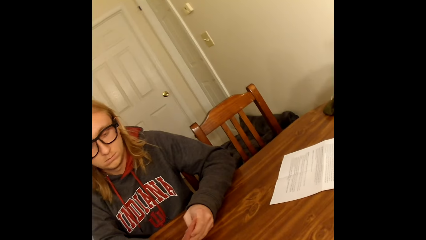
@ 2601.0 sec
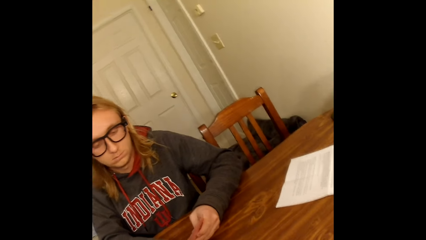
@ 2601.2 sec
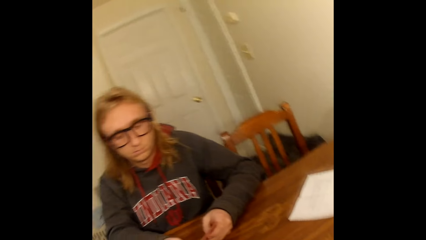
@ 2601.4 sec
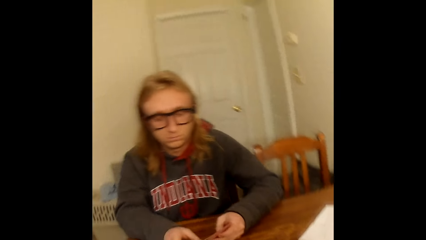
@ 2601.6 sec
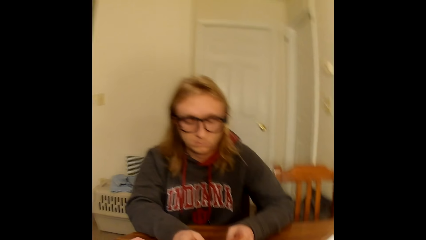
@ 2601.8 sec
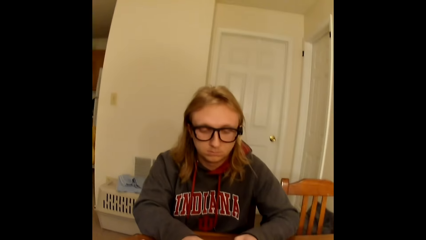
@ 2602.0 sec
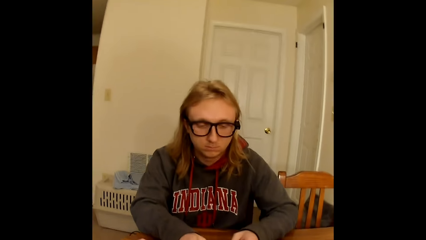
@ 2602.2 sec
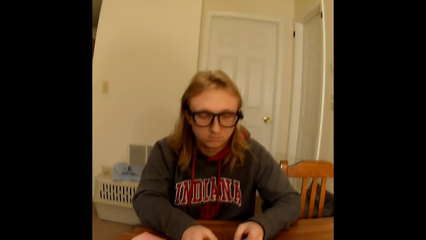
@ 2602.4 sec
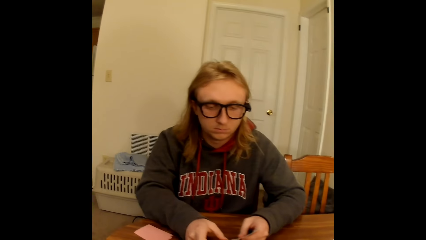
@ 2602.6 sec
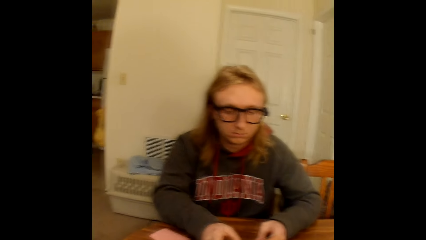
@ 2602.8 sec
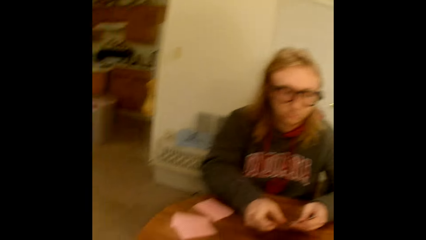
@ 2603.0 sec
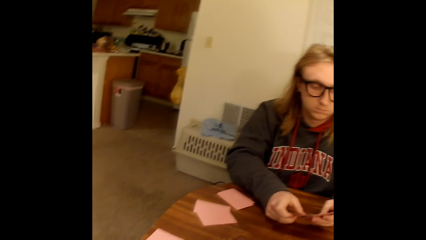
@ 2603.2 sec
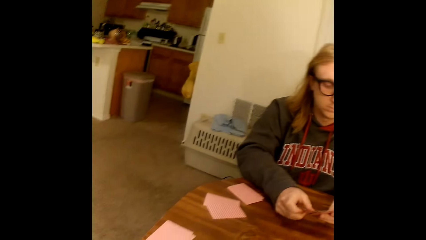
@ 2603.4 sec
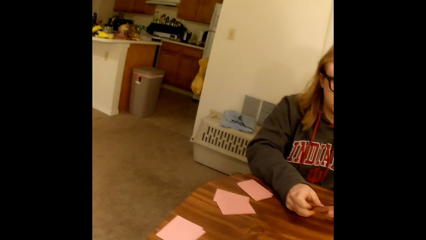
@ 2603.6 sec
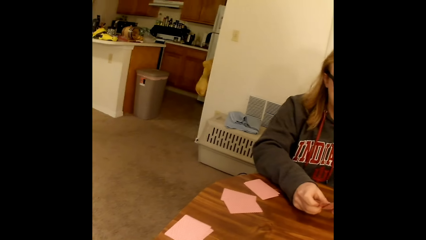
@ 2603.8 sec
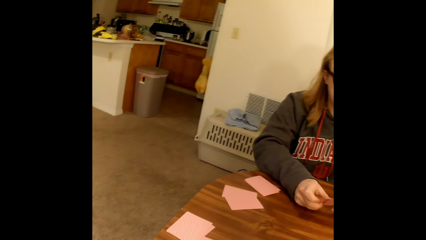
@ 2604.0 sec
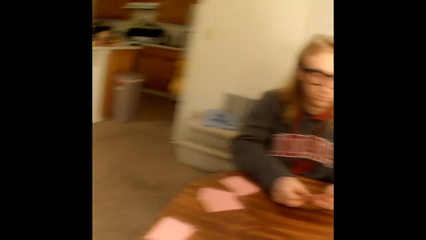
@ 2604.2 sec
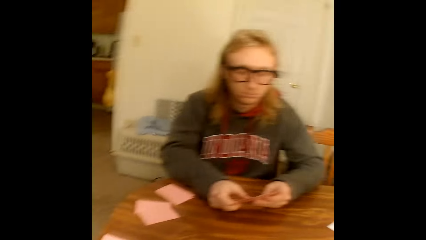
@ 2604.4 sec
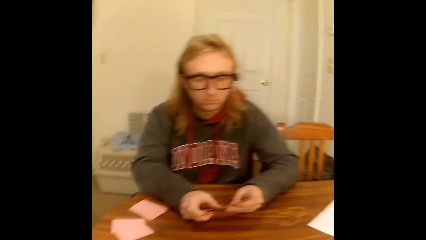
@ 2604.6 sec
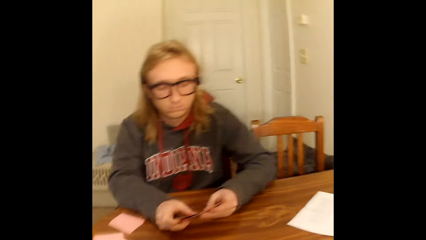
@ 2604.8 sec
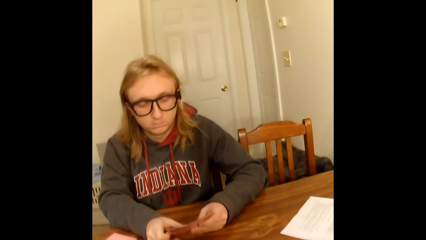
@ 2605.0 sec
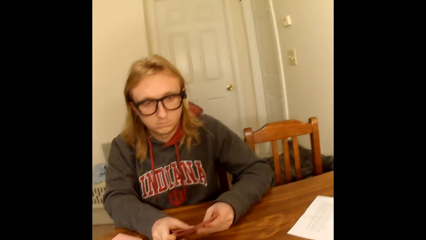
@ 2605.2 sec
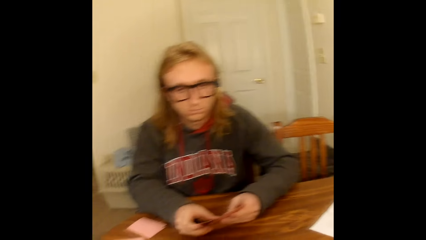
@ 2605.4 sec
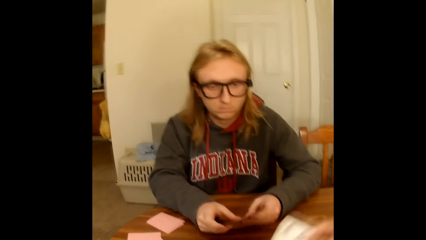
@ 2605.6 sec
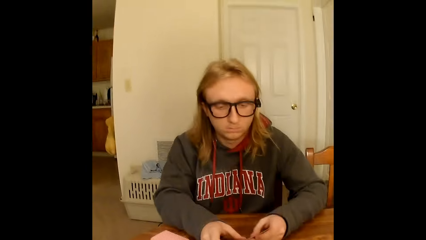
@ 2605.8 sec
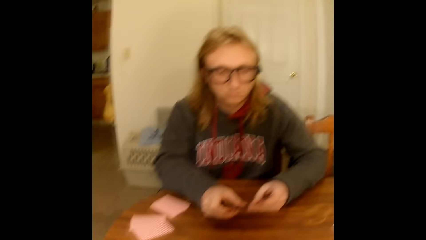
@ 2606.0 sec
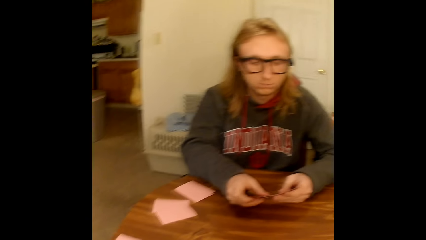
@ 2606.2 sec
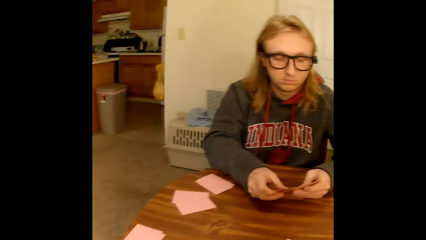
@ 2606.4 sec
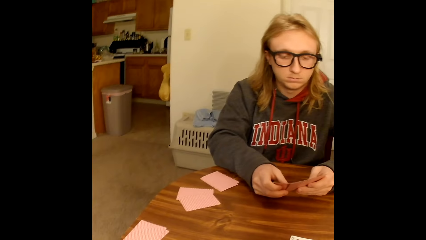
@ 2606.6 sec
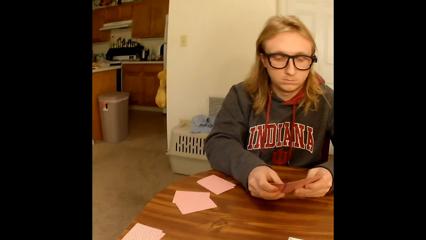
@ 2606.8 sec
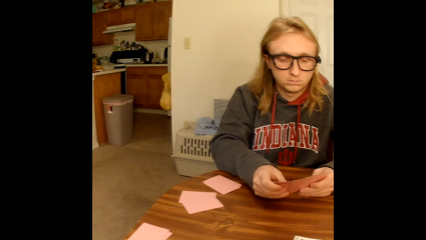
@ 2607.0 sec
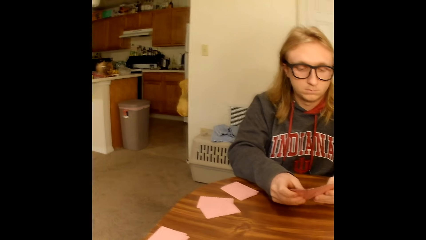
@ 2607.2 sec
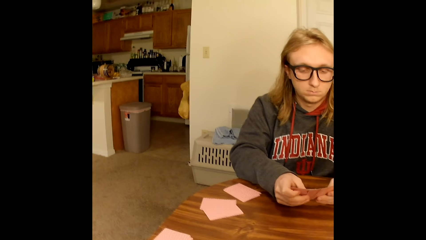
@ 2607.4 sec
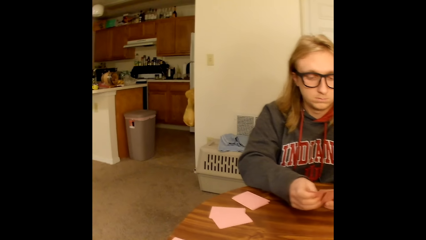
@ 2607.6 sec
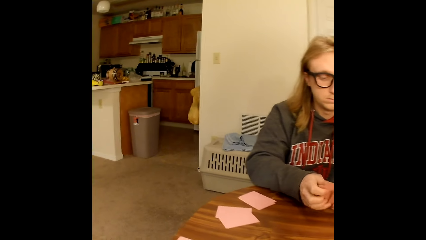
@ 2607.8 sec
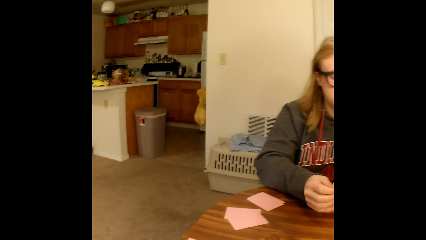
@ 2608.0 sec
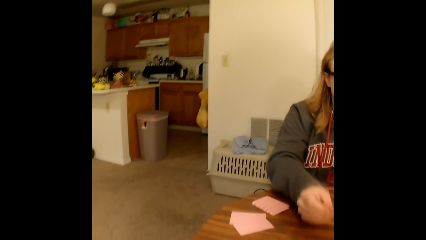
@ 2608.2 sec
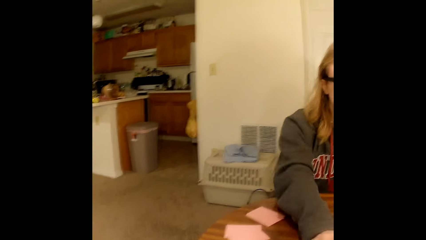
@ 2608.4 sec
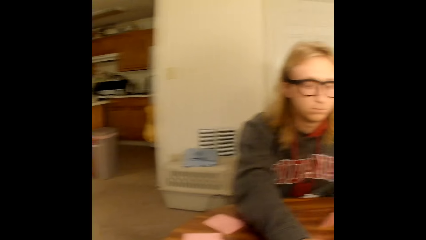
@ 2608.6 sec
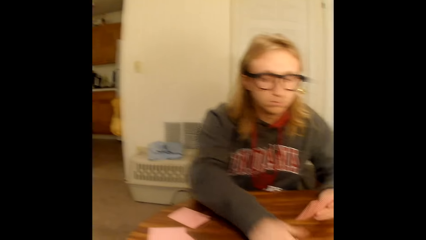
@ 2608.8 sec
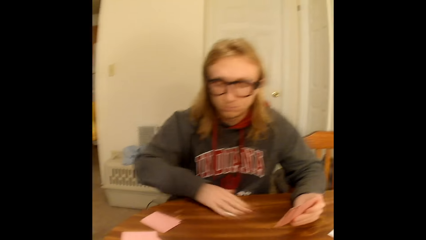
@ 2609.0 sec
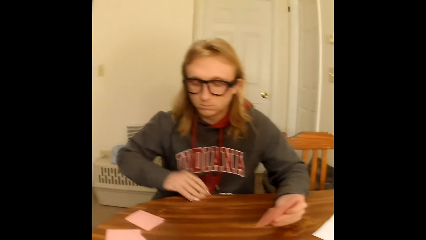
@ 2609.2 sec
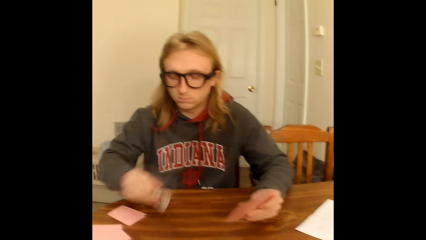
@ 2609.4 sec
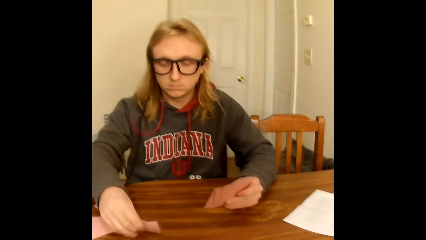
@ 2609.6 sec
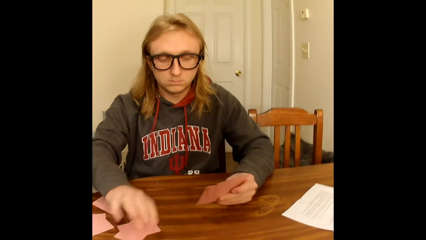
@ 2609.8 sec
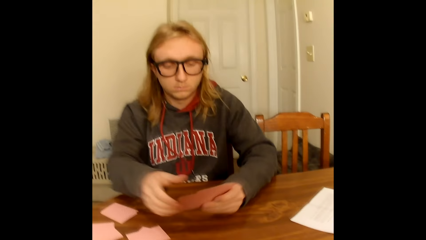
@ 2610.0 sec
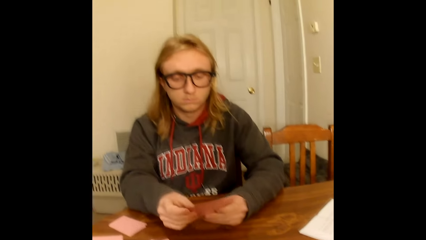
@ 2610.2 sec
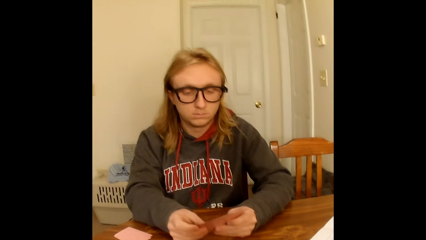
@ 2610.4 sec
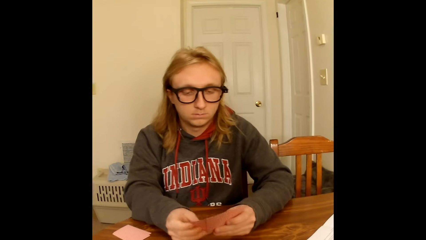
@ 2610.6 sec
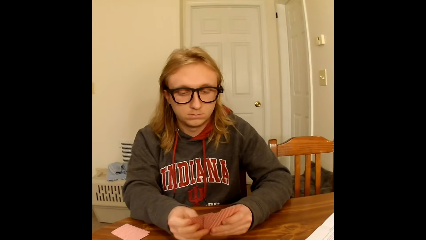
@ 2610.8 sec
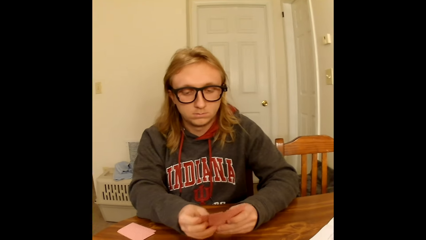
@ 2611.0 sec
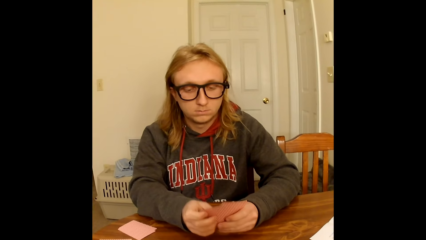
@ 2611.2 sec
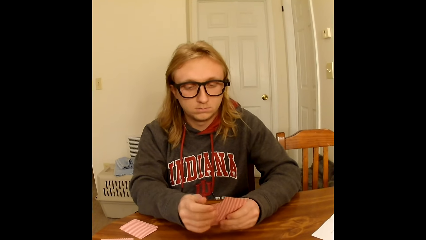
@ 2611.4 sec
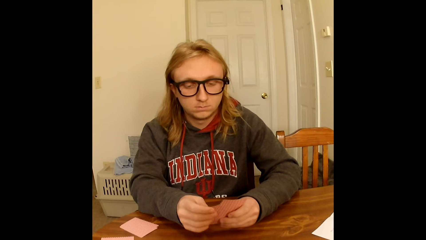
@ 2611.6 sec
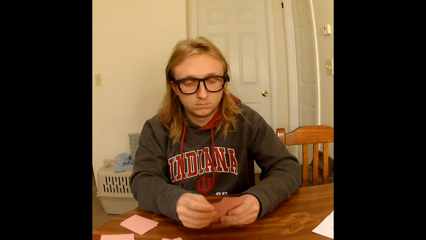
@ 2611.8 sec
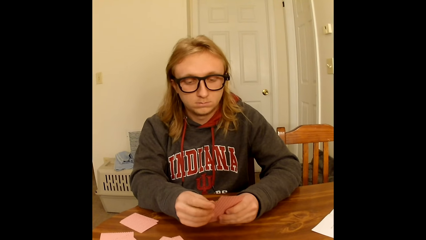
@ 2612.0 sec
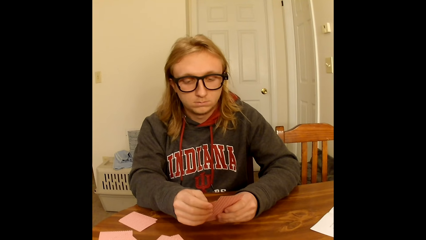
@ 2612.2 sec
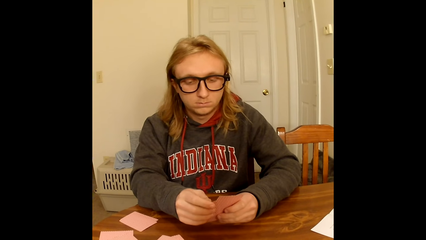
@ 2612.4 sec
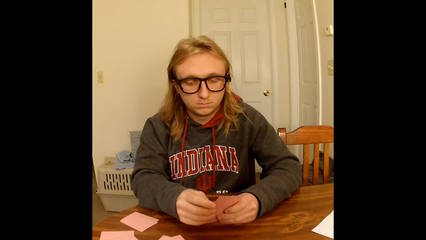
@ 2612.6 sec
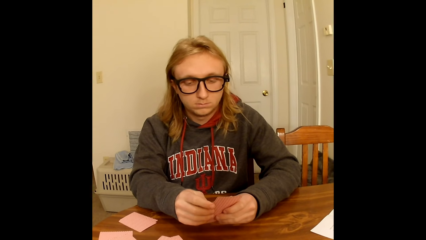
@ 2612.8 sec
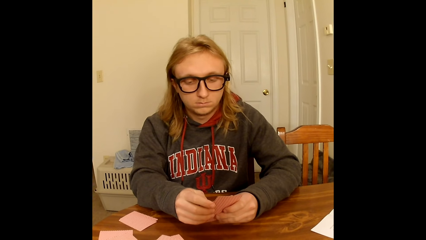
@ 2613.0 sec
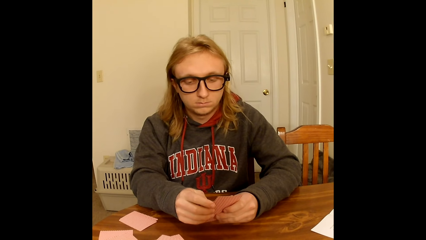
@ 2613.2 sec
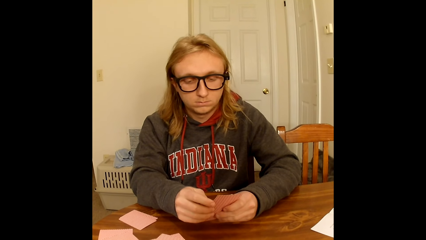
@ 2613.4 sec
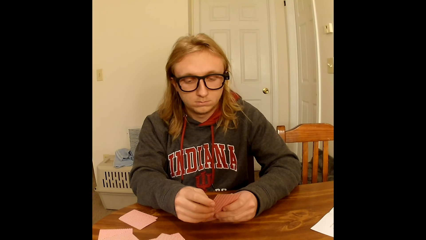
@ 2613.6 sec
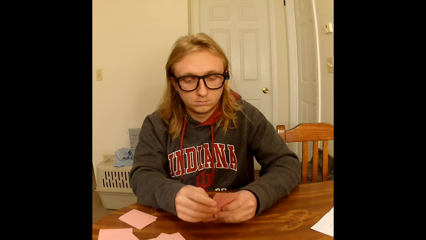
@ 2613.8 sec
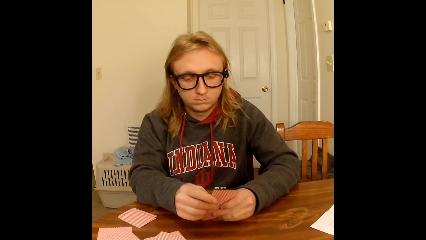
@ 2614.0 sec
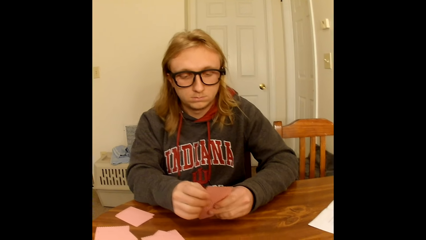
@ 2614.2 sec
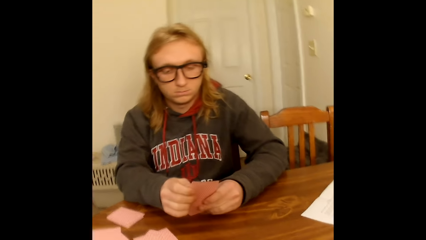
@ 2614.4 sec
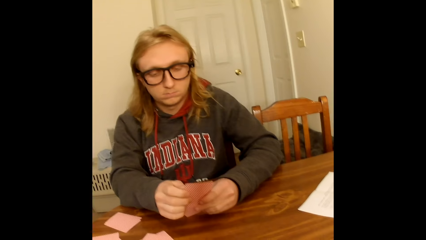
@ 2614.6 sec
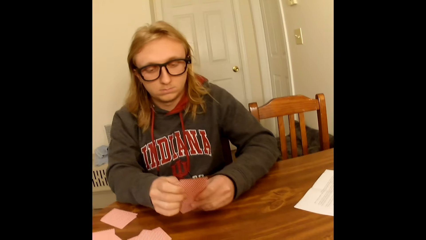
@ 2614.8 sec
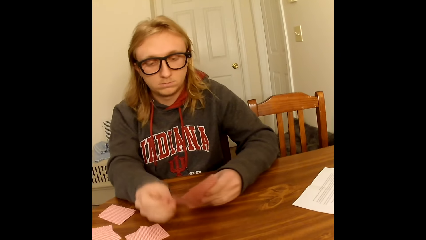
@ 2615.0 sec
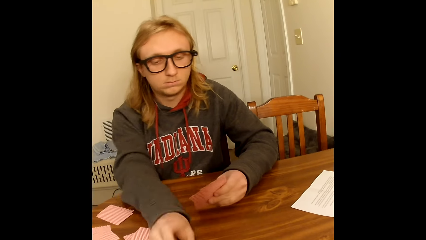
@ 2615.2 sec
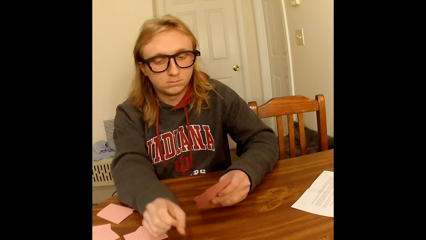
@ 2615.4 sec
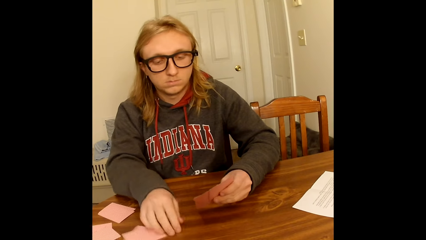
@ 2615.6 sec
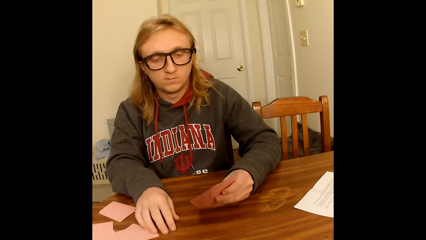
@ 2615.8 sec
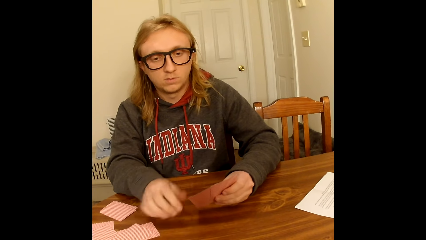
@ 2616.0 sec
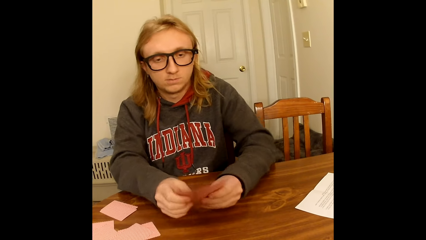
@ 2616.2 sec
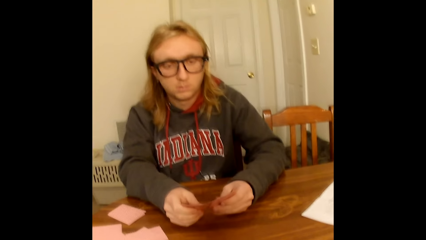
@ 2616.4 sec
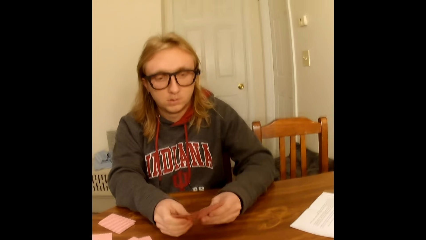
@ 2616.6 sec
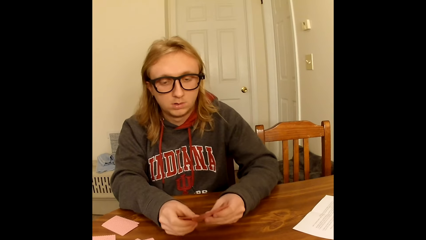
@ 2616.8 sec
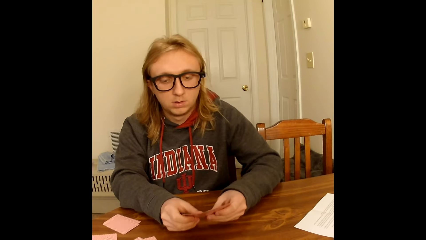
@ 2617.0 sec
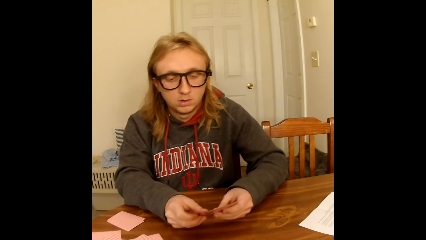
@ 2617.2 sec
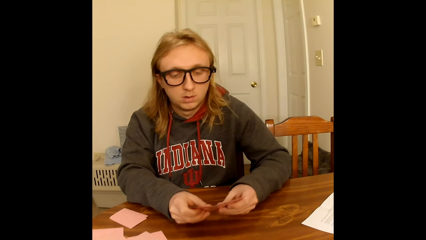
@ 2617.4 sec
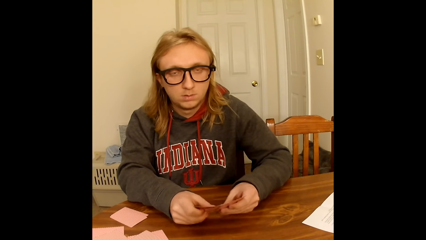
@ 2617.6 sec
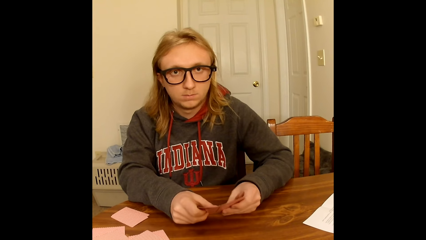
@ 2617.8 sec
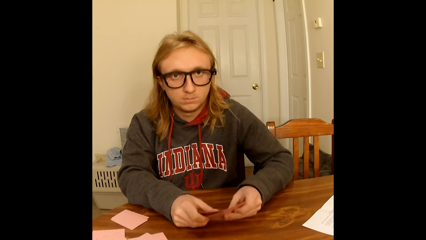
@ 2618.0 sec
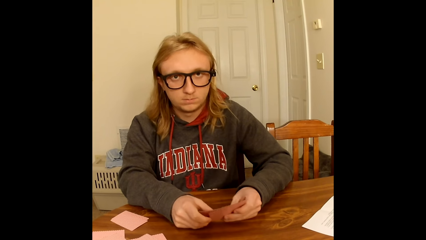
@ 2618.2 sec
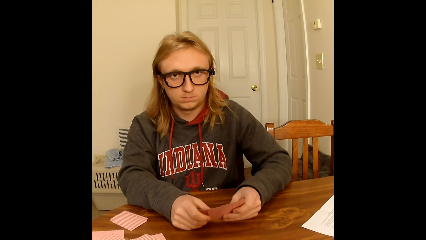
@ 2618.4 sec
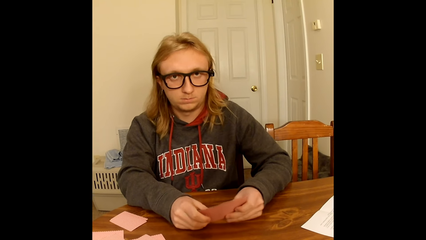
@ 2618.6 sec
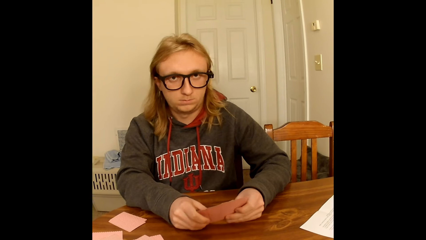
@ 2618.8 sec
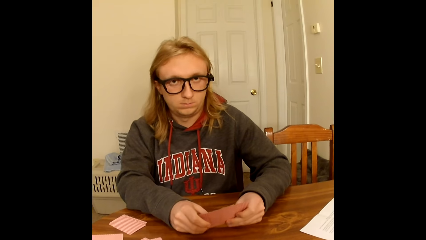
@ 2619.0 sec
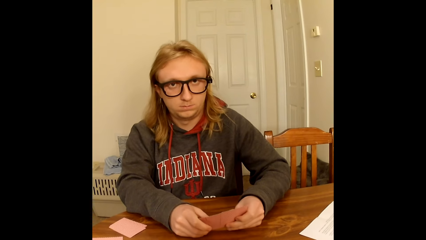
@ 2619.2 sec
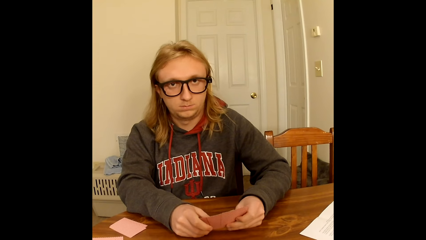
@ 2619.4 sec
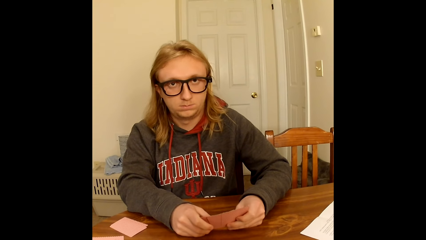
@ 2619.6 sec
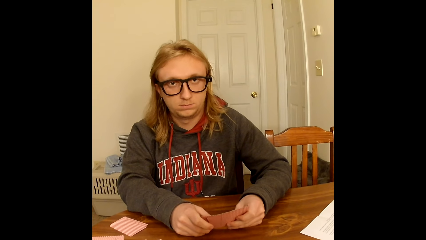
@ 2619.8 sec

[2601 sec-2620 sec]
The camera wearer places a playing card face up from the deck of playing cards in her hands on the table with her right hand. She holds a card. A man places a playing card face up from the deck of playing cards in his hand on the table with his right hand, picks a card, takes the deck of face up playing cards from the table with his right hand, places the deck of playing cards in his right hand face down on the table, holds the deck of playing cards with both hands, and spreads the deck of playing cards in his hands with both hands. The man picks a card, places a playing card face up from the deck of playing cards in his hand on the table with his right hand, shifts face down playing cards on the table with his right hand, holds the deck of playing cards with both hands, and spreads the cards.
